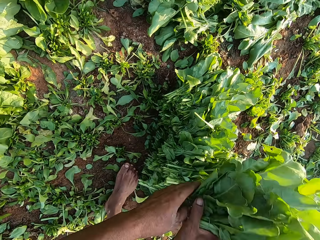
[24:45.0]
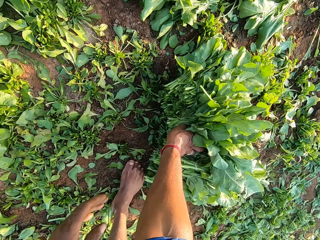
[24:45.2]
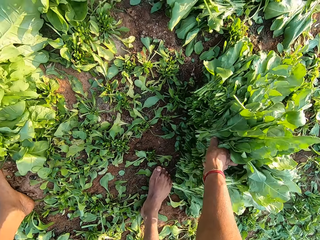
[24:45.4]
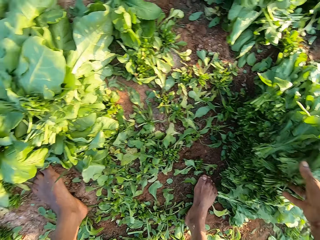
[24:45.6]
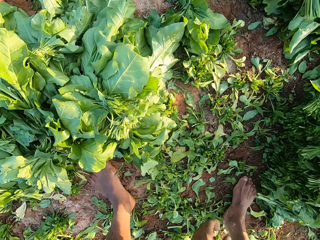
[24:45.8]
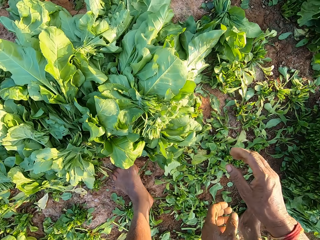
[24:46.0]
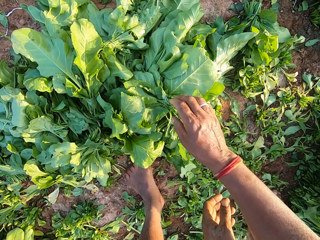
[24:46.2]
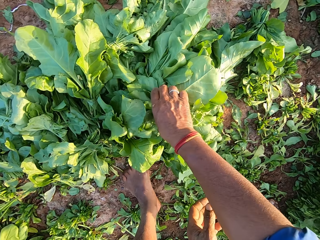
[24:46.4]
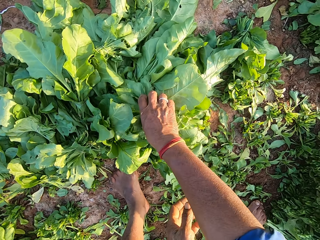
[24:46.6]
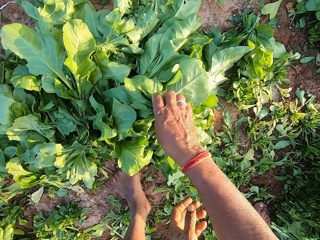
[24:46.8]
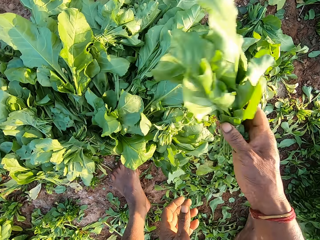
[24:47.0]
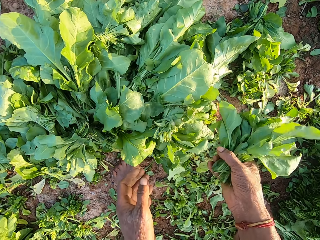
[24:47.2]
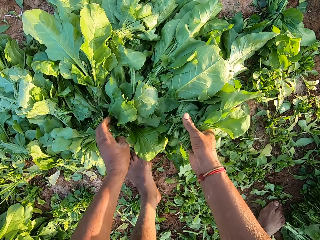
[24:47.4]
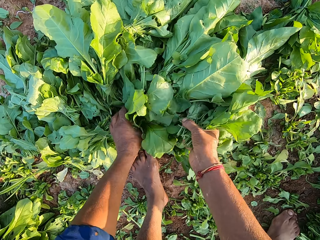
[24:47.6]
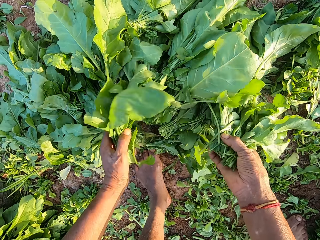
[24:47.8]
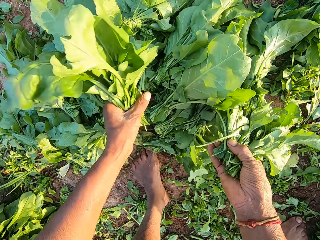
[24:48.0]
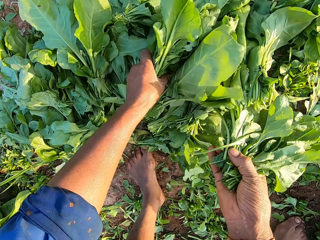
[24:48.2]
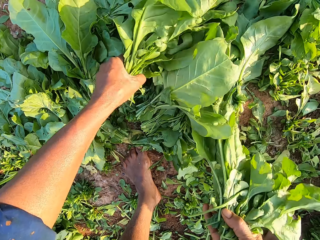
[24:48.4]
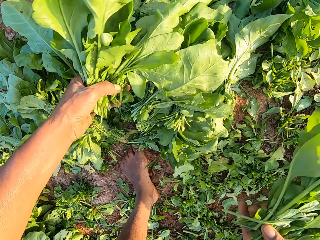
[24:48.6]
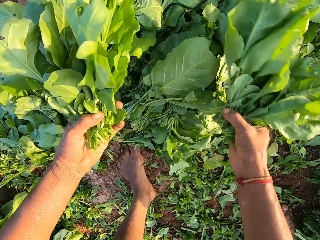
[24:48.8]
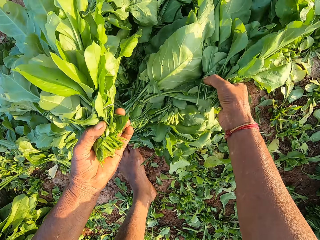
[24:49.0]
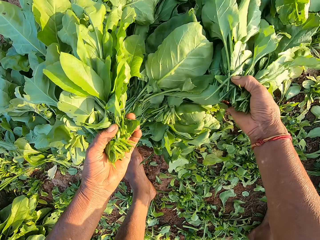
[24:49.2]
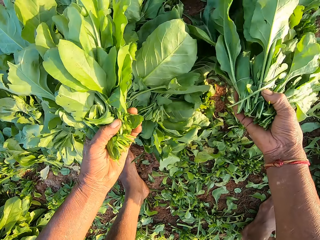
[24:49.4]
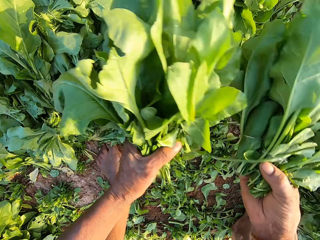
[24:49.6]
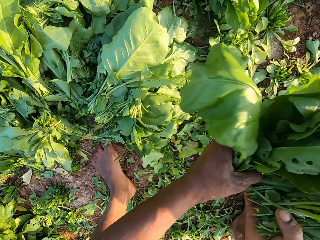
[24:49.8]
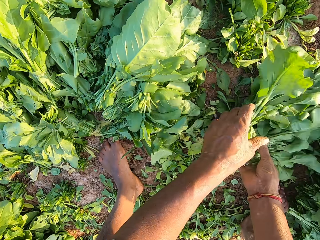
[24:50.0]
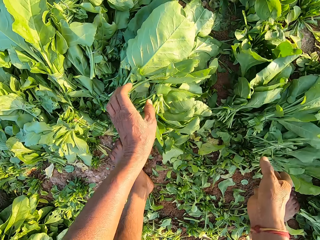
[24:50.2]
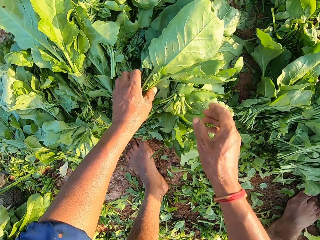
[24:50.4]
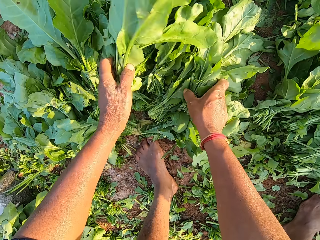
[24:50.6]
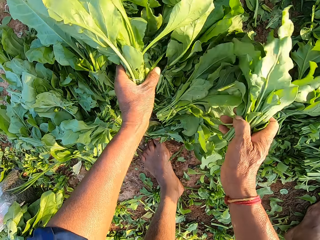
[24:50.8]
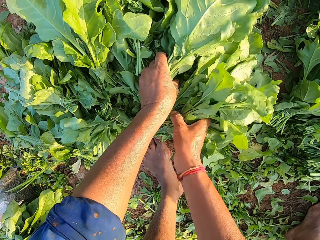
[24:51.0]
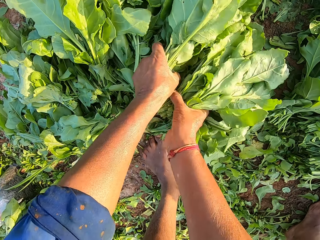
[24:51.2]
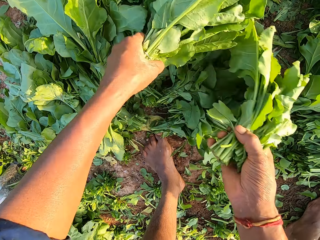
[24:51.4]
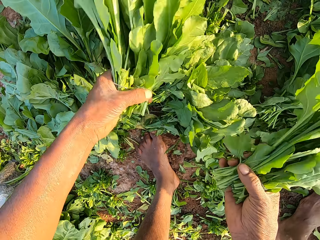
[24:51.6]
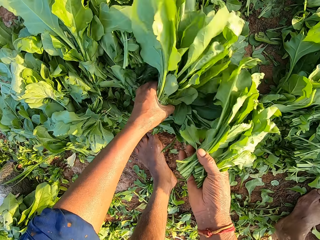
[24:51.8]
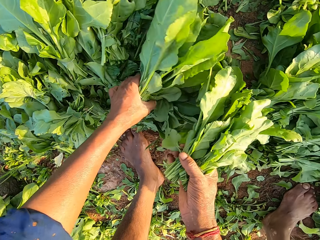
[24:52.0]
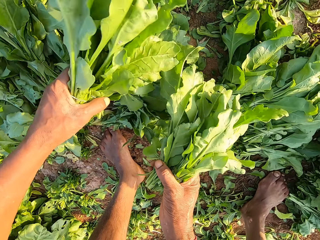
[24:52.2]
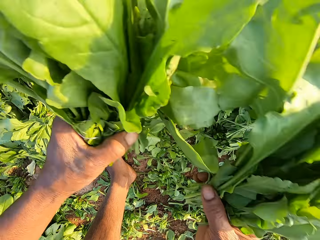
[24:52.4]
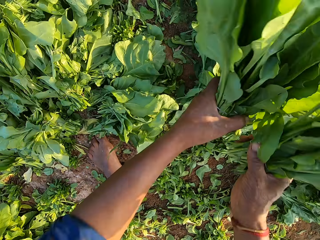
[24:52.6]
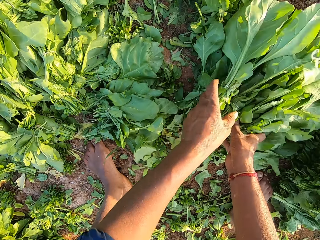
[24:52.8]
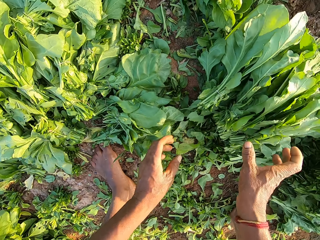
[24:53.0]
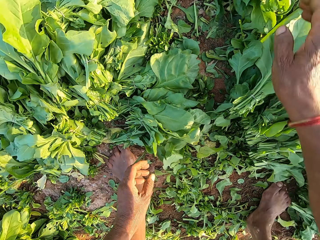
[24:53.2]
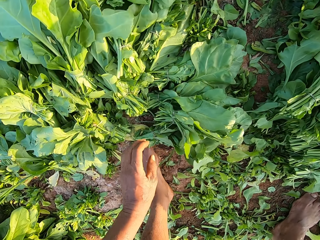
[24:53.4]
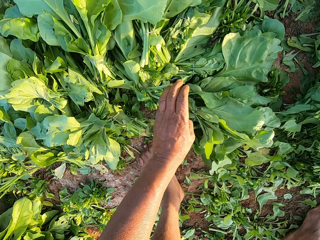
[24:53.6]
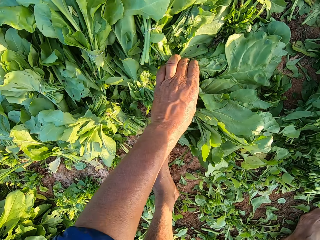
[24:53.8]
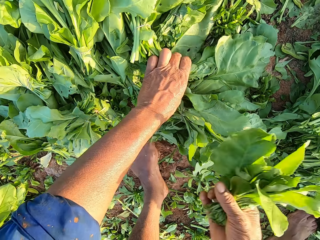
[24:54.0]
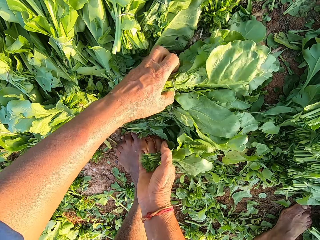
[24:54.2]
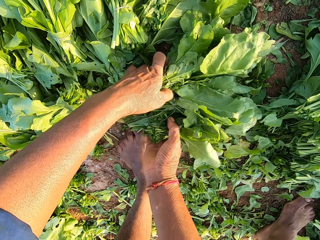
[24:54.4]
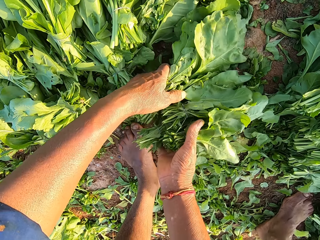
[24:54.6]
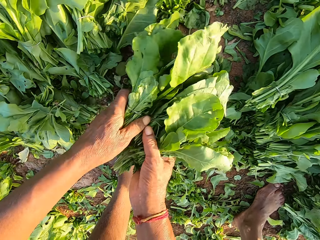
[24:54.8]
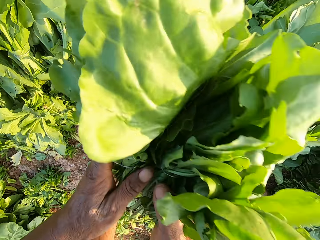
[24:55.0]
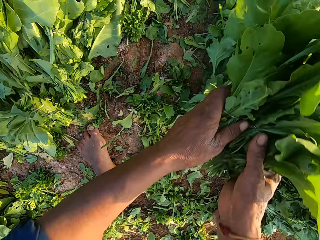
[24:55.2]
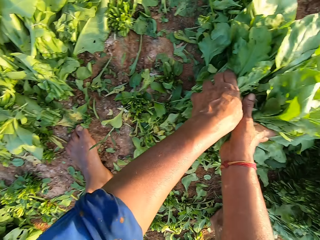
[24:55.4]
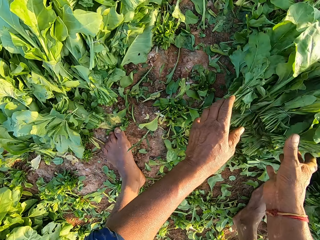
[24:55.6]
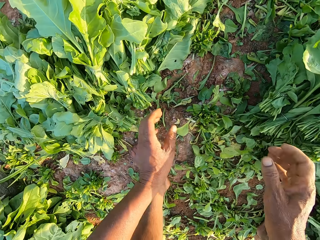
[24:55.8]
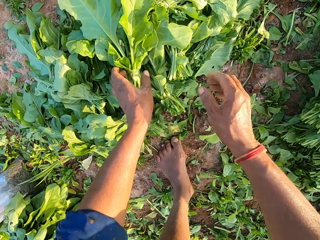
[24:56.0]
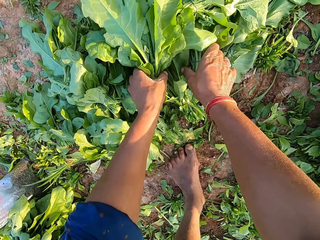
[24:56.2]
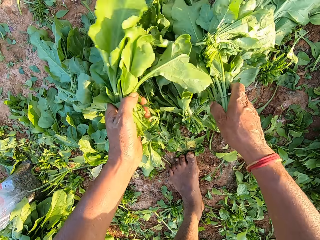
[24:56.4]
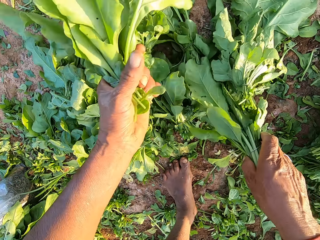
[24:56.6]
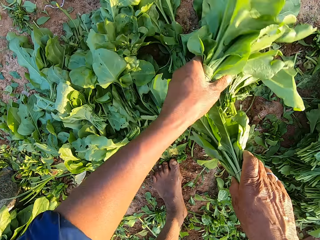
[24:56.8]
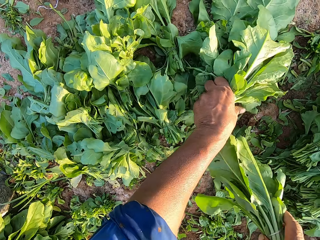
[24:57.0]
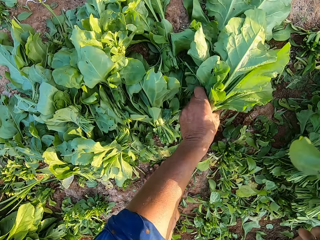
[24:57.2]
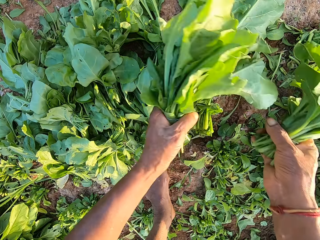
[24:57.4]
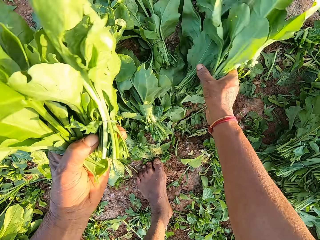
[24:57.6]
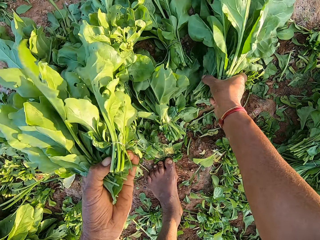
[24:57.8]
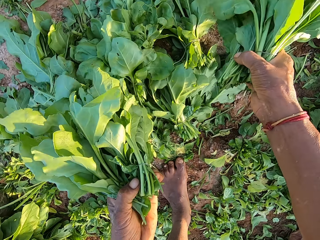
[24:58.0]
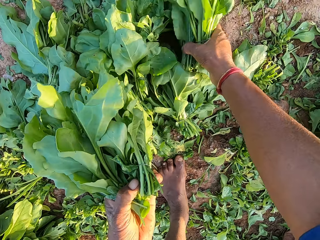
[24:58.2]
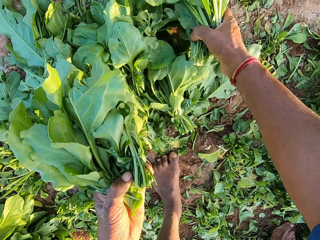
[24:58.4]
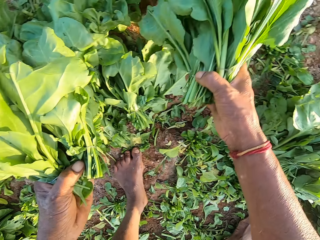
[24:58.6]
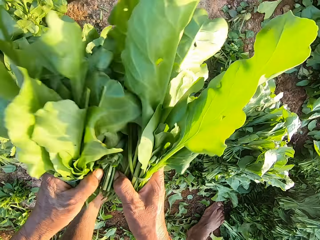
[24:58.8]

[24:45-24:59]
The camera wearer drops the spinach leaves on the ground, on the other bunches, with both hands. A man converses. The camera wearer picks up some spinach leaves on the ground with both hands. They drop the spinach leaves on the ground, on the other bunches, with both hands. They pick up some spinach leaves on the ground with both hands. They drop the spinach leaves on the ground, on the other bunches, with both hands. They pick up some spinach leaves on the ground with both hands. They drop the spinach leaves on the ground, on the other bunches, with both hands. They pick up some spinach leaves on the ground with both hands.

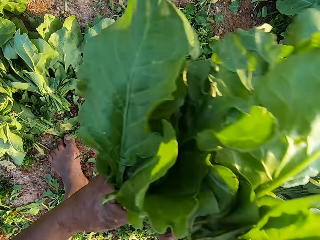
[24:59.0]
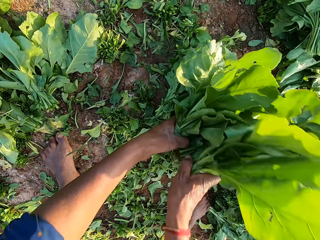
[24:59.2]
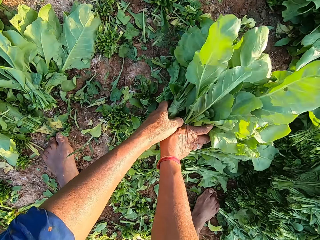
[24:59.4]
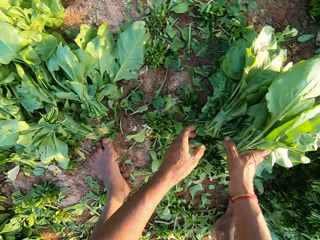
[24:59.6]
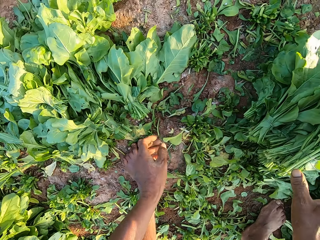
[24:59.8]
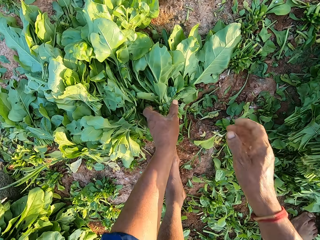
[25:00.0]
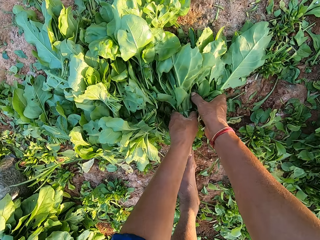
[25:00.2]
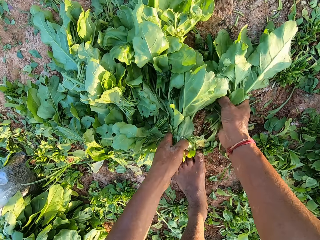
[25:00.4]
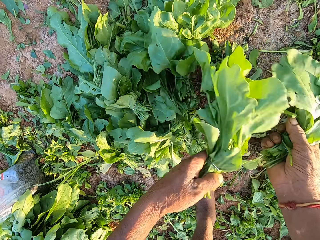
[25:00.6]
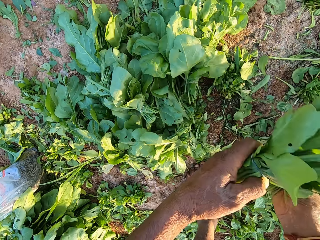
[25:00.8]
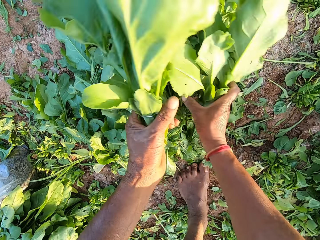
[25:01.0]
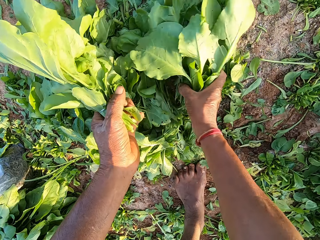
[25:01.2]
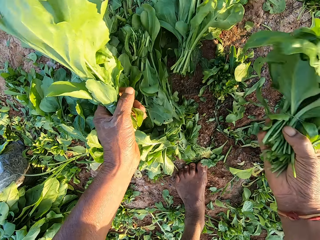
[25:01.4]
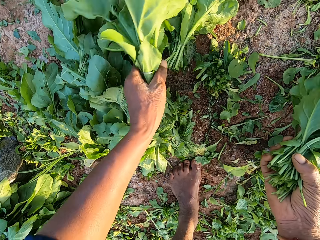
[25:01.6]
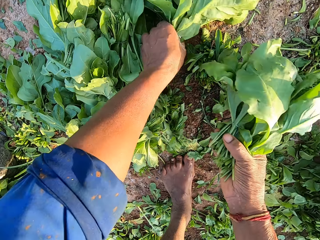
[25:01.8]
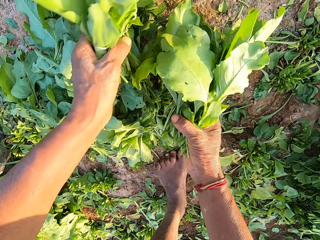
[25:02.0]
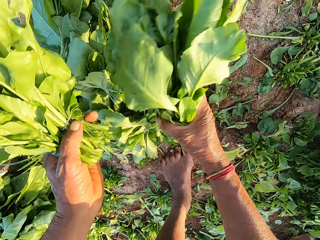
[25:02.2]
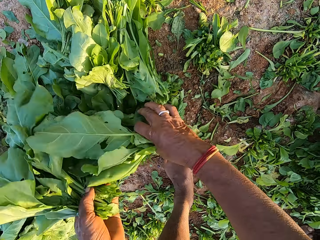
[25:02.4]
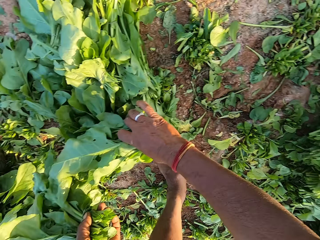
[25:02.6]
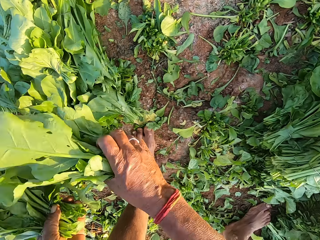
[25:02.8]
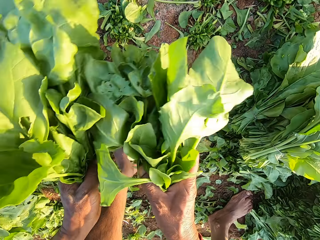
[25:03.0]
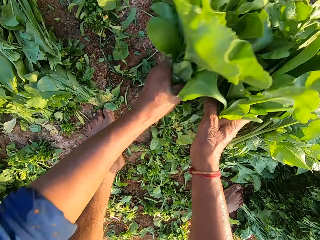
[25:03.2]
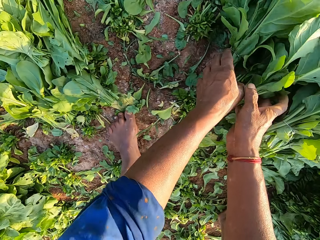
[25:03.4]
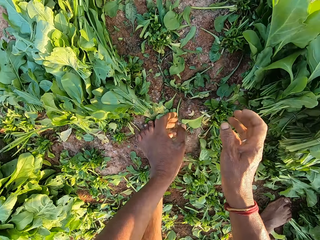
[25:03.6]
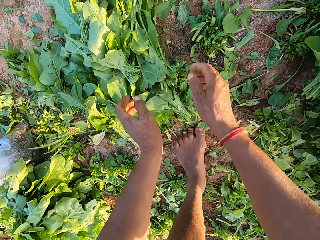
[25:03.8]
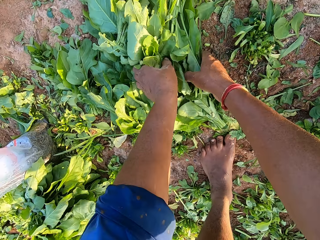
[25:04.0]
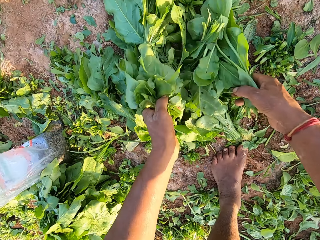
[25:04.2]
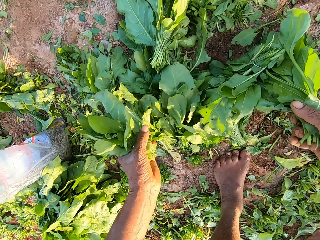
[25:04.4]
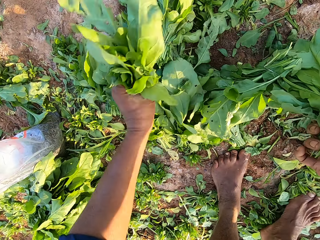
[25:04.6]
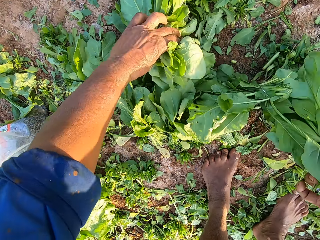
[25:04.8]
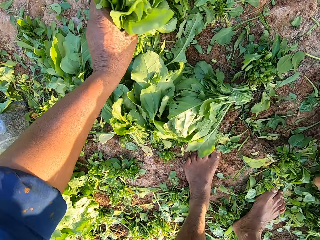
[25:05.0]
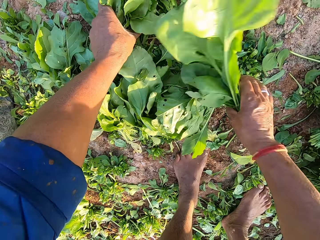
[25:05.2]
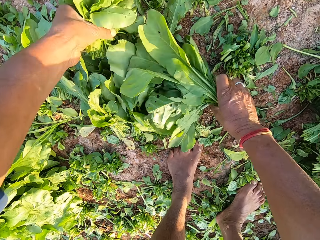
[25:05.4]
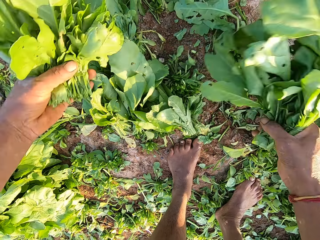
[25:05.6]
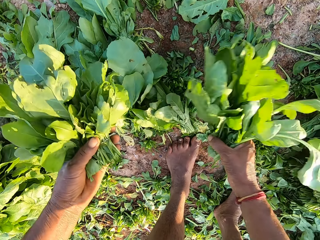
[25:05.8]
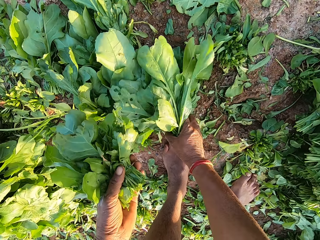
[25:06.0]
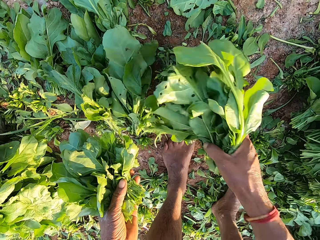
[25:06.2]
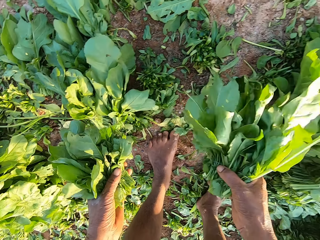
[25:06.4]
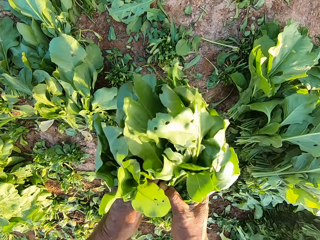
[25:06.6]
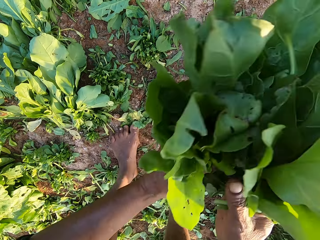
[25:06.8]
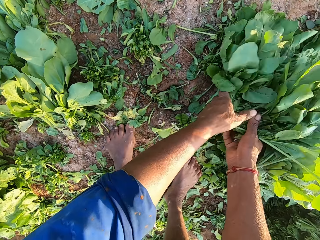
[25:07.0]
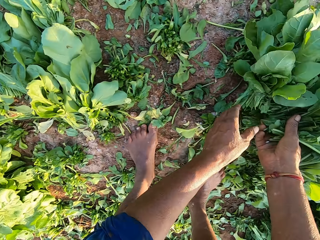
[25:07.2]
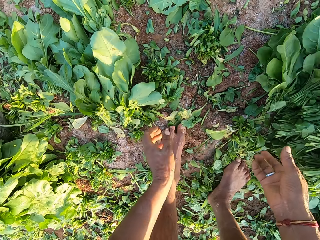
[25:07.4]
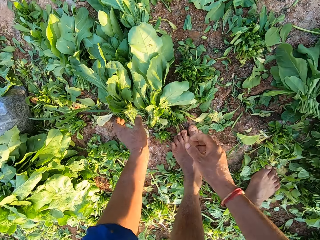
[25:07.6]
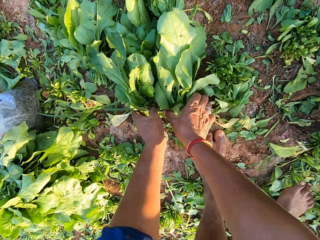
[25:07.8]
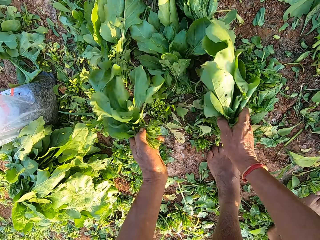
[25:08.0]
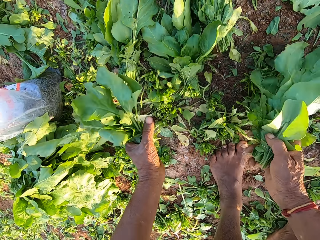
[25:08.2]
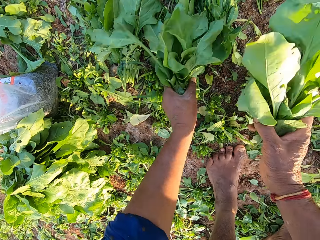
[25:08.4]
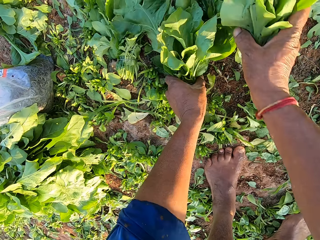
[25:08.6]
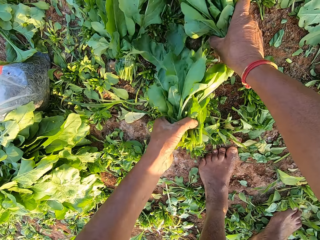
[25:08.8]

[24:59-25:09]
The camera wearer drops the spinach leaves on the ground, on the other bunches, with both hands. A man converses. The camera wearer picks up some spinach leaves on the ground with both hands. They drop the spinach leaves on the ground, on the other bunches, with both hands. They pick up some spinach leaves on the ground with both hands. They drop the spinach leaves on the ground, on the other bunches, with both hands. They pick up some spinach leaves on the ground with both hands.
